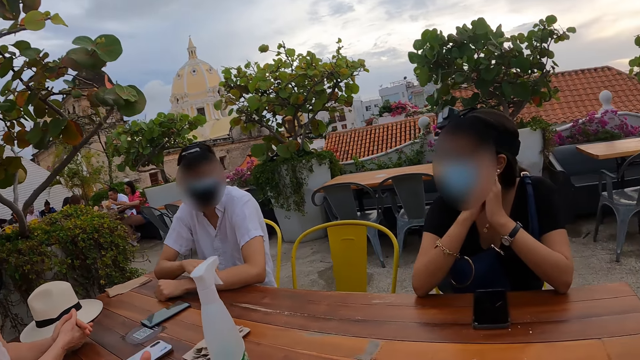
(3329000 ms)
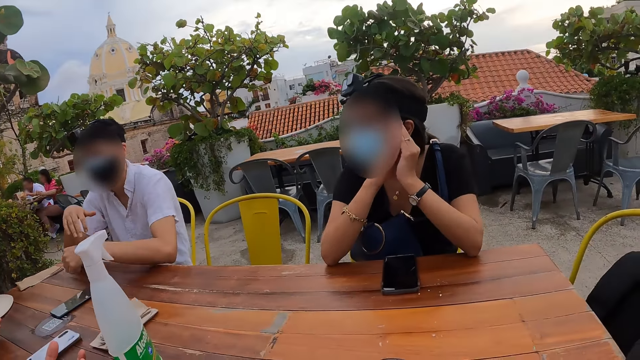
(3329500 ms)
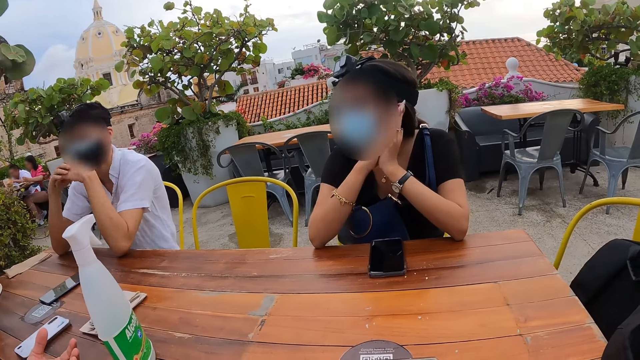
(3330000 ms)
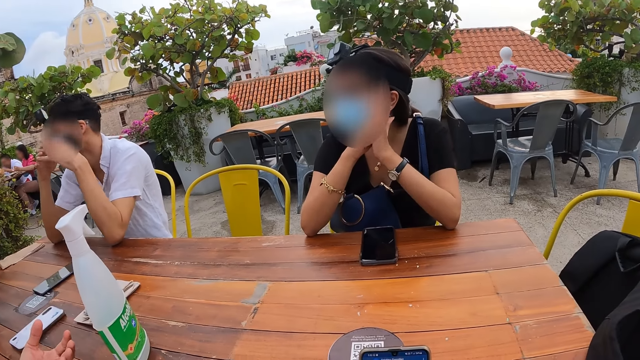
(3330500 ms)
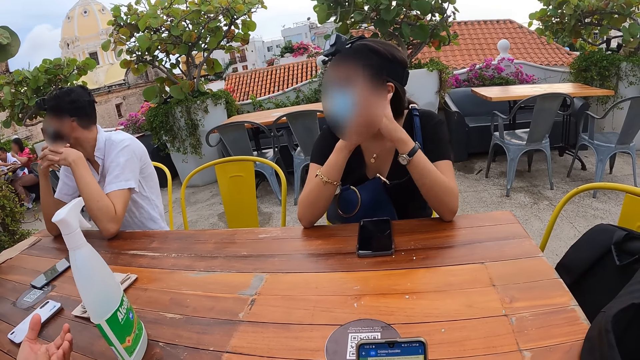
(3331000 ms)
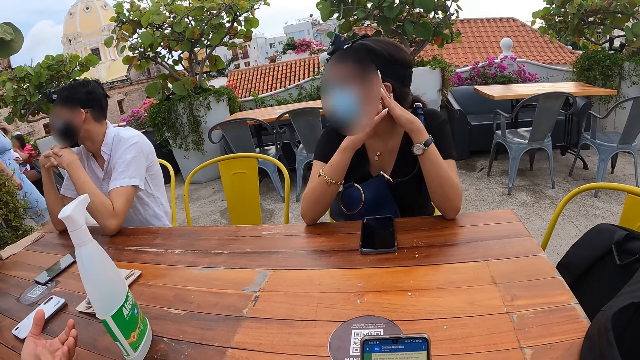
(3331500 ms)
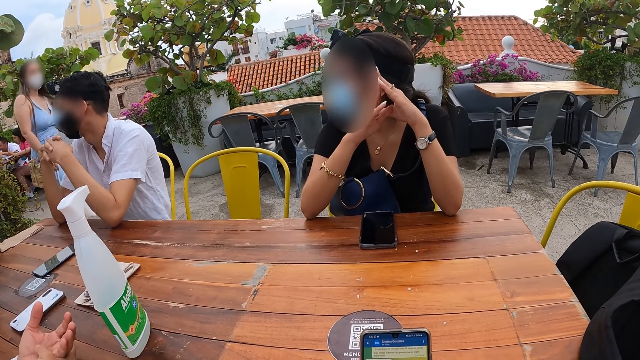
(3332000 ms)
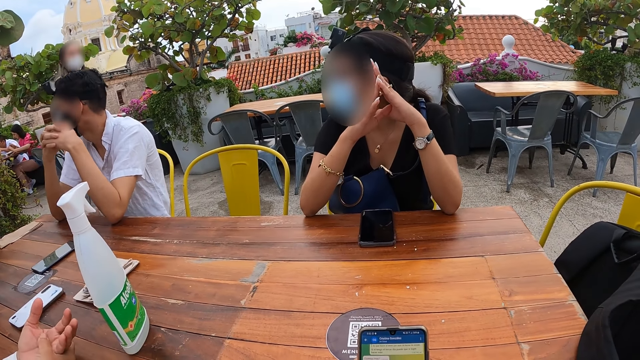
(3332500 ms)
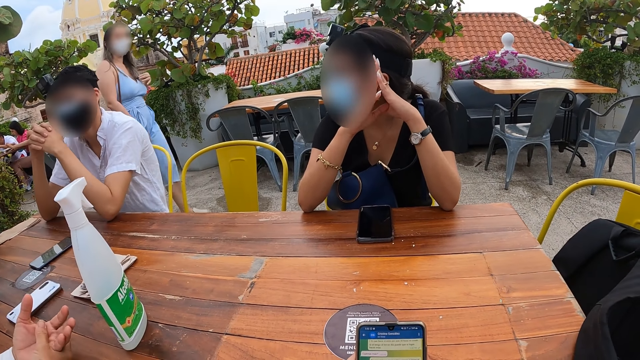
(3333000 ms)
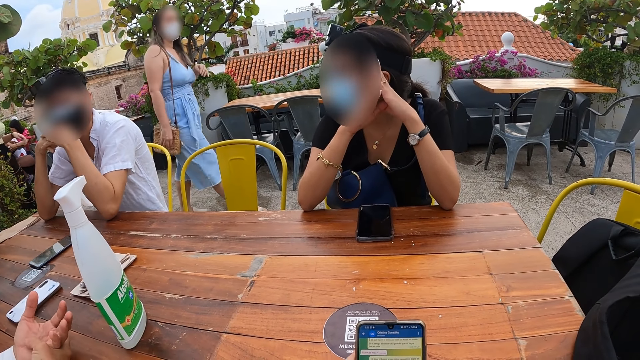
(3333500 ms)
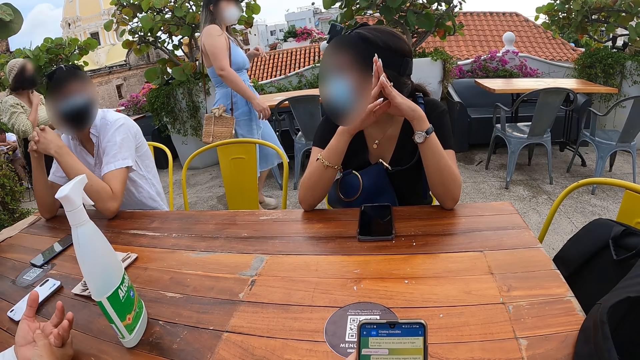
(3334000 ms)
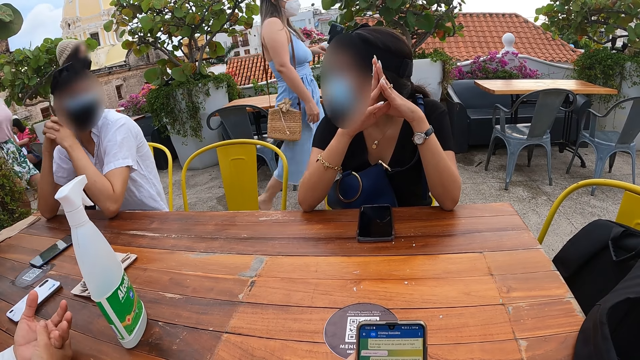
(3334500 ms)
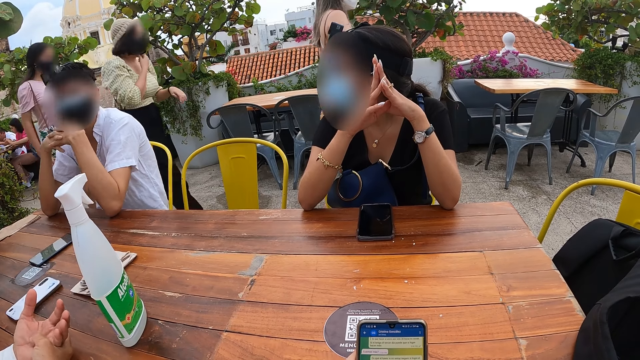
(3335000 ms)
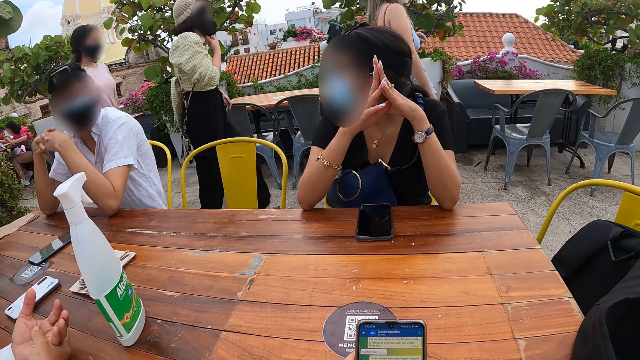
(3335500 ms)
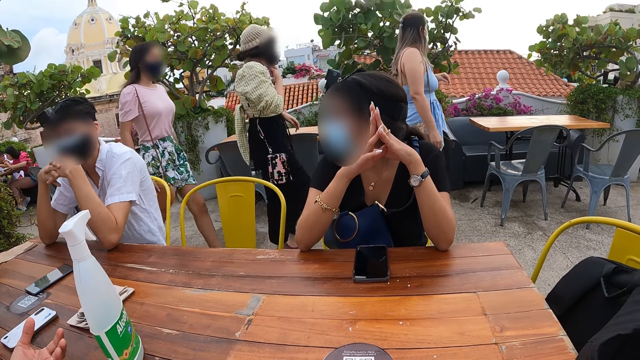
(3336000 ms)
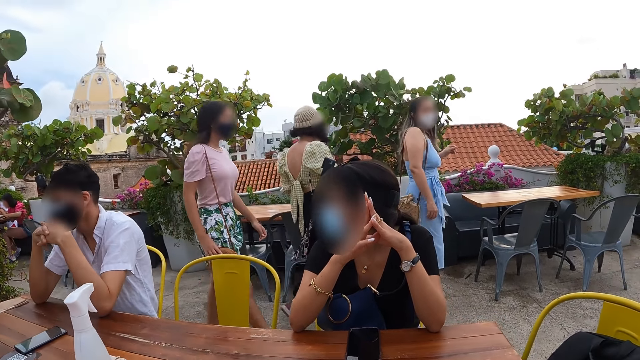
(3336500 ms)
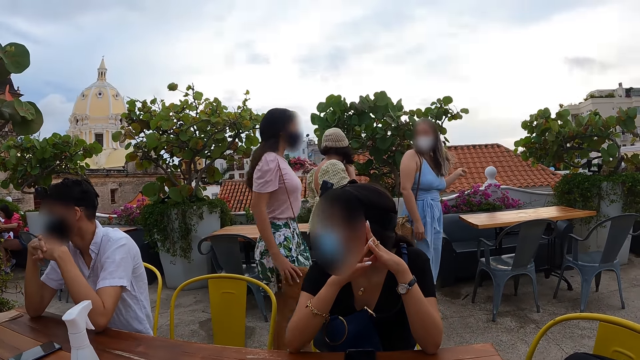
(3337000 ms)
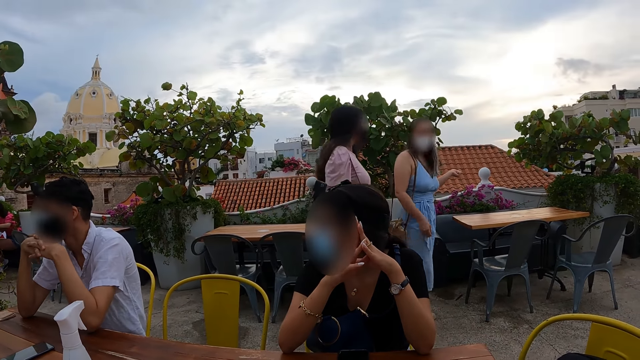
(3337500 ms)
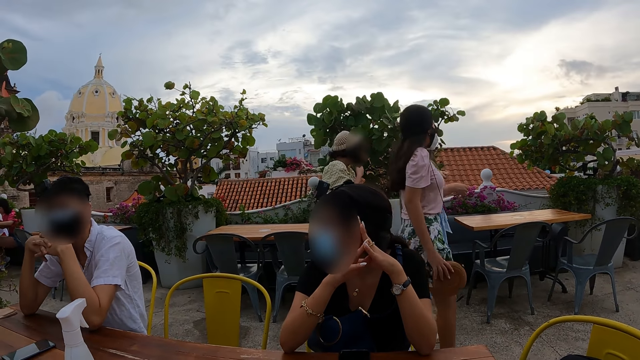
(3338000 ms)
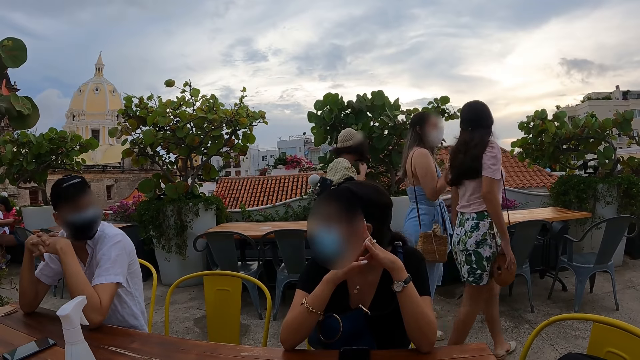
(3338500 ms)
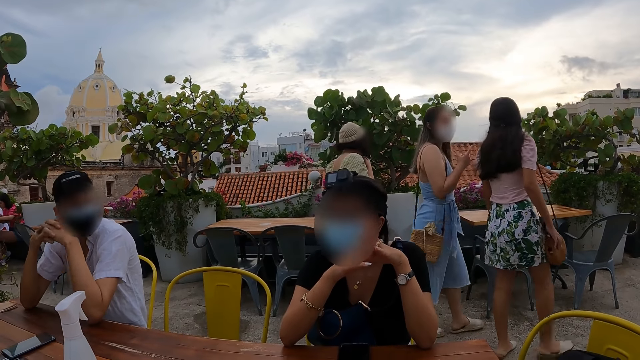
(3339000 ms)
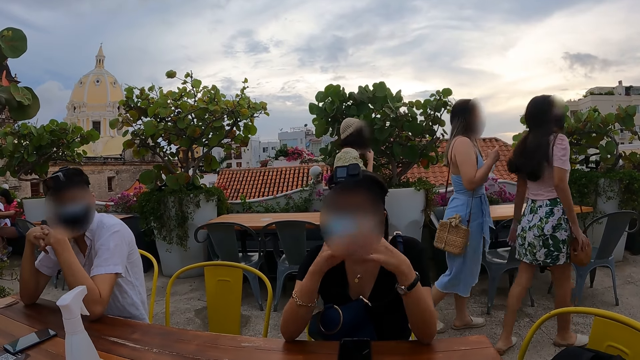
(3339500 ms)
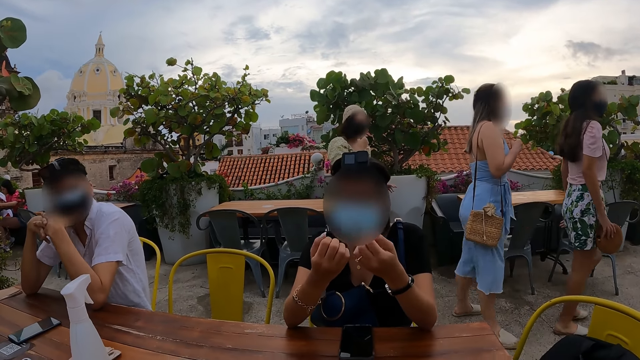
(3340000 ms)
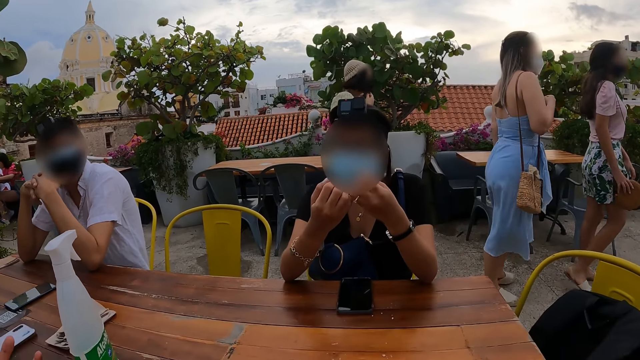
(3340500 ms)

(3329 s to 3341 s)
The man folds both hands together and interacts with the camera wearer and the woman.

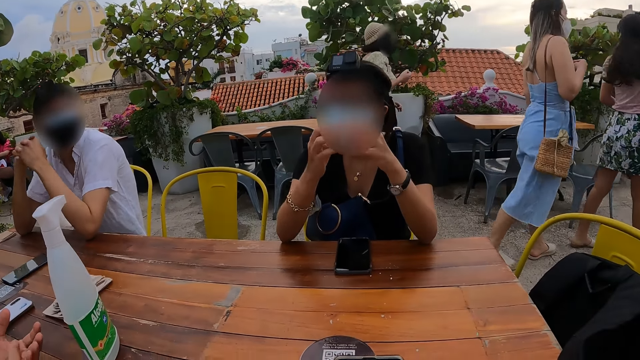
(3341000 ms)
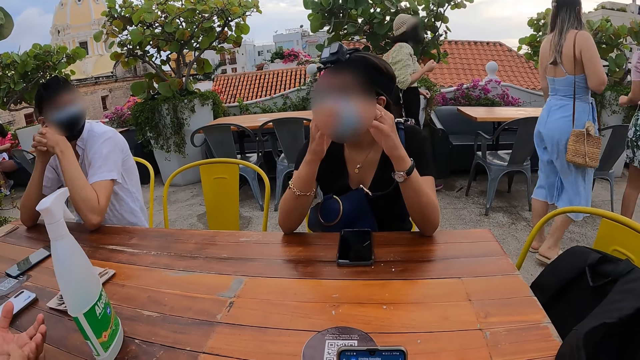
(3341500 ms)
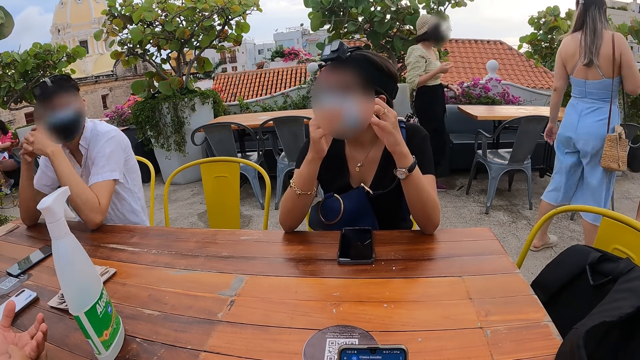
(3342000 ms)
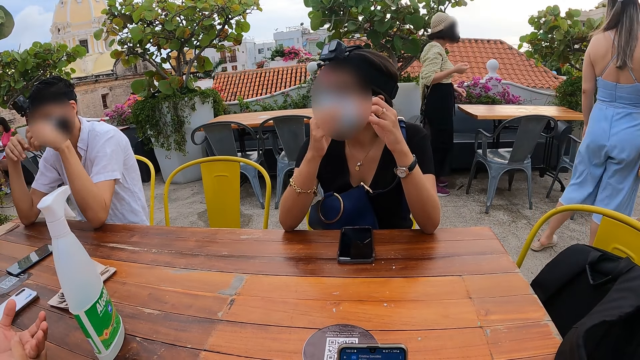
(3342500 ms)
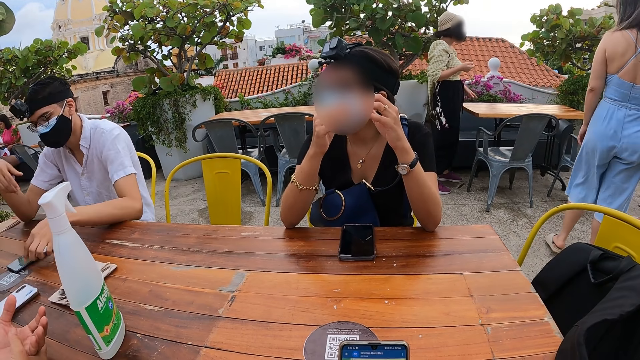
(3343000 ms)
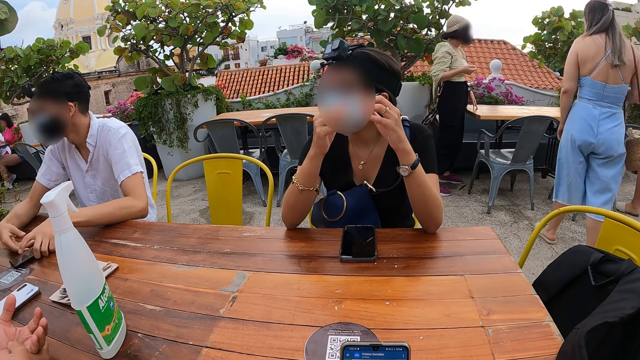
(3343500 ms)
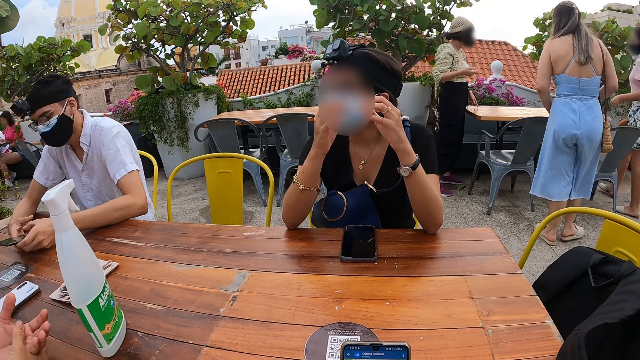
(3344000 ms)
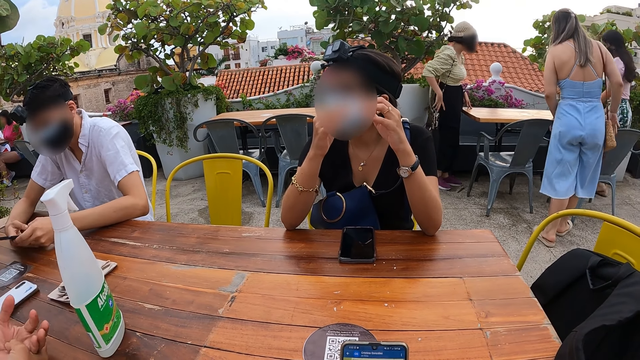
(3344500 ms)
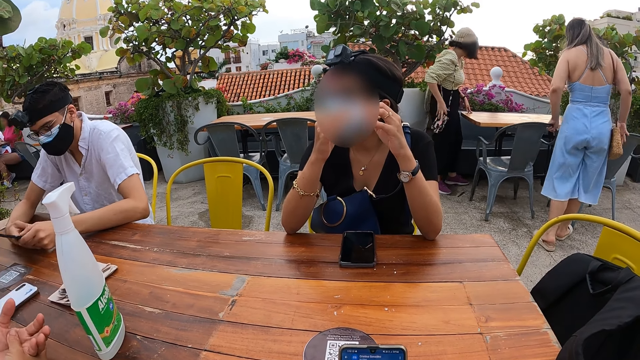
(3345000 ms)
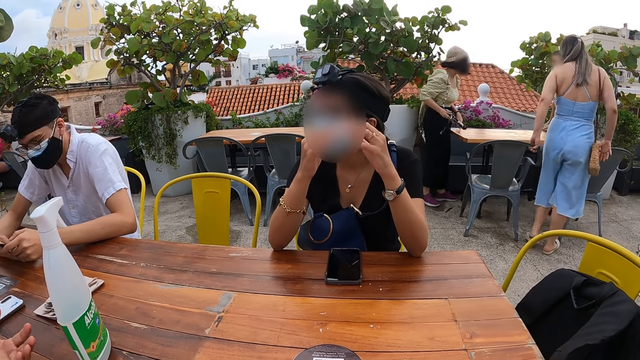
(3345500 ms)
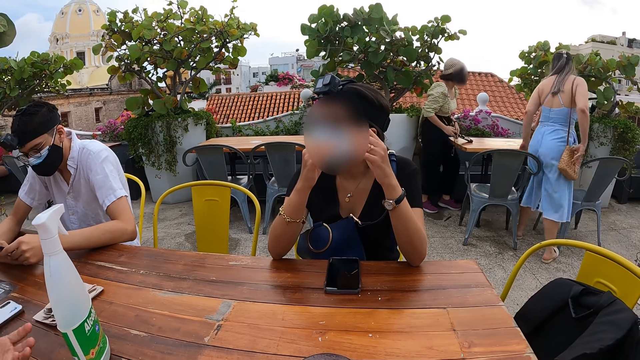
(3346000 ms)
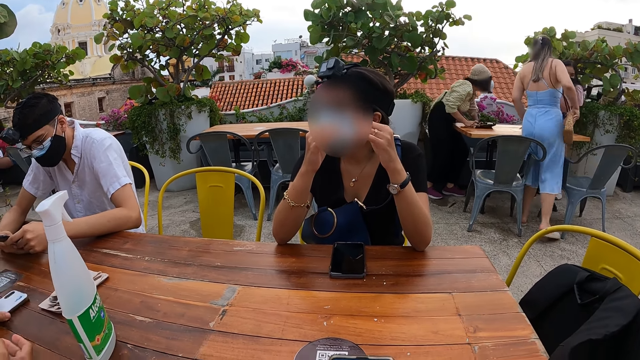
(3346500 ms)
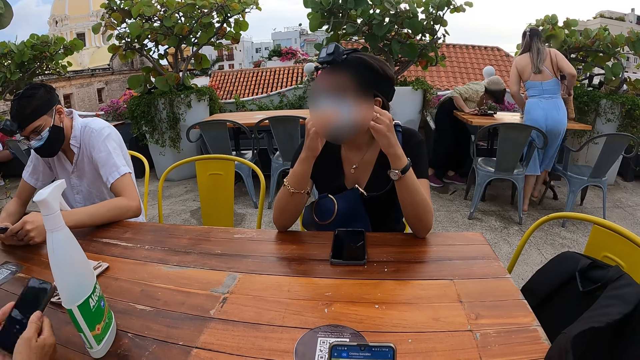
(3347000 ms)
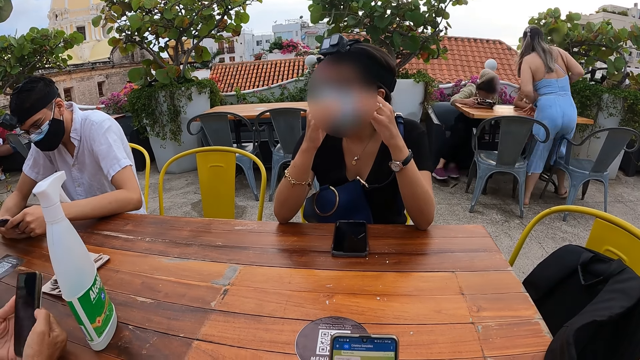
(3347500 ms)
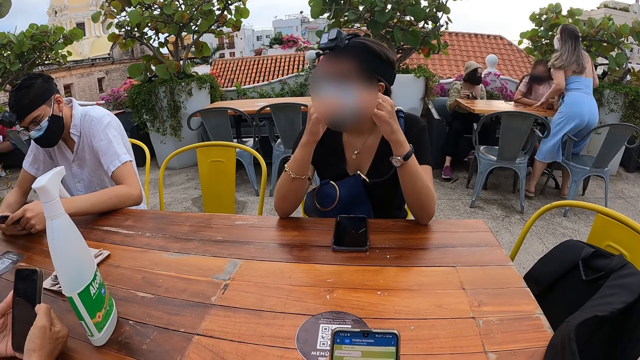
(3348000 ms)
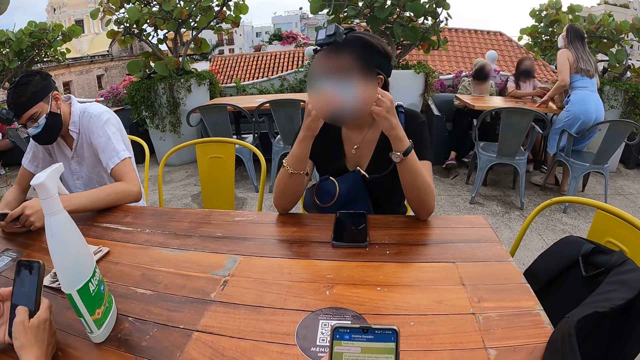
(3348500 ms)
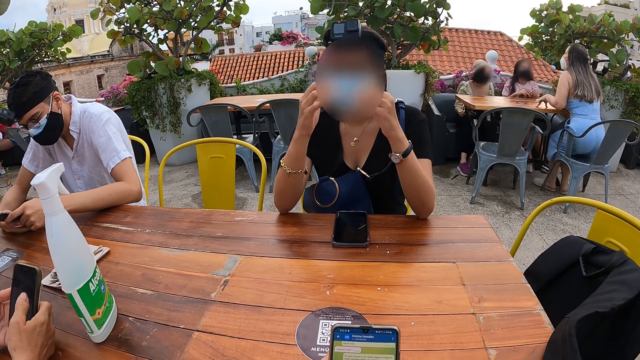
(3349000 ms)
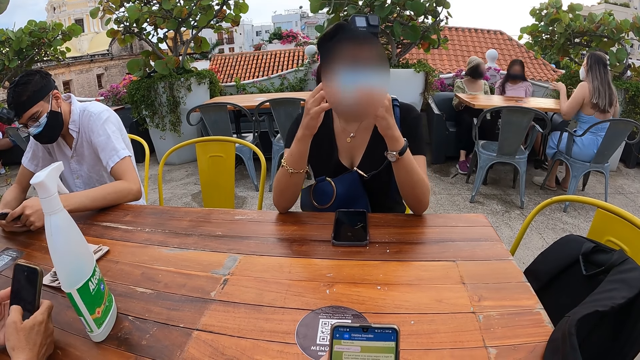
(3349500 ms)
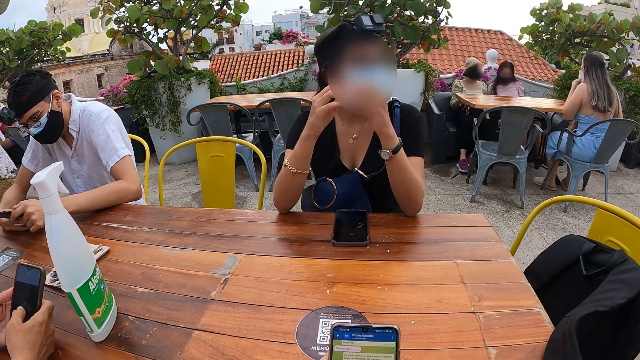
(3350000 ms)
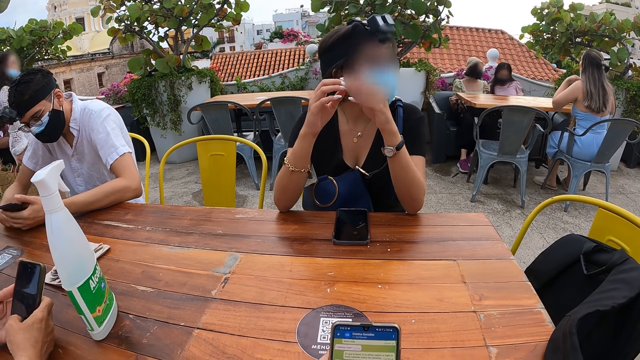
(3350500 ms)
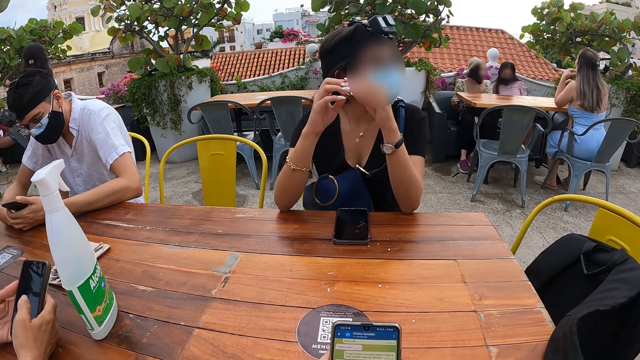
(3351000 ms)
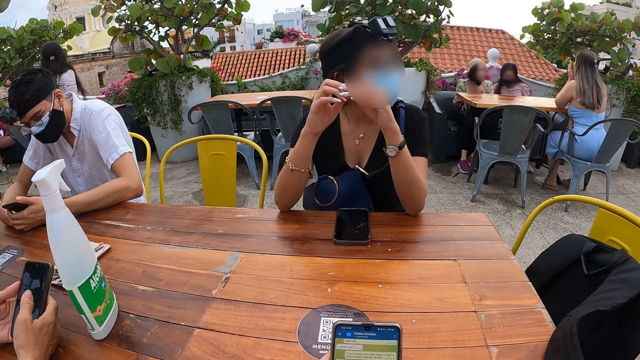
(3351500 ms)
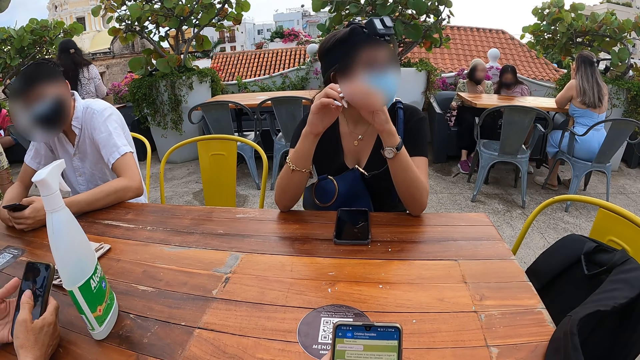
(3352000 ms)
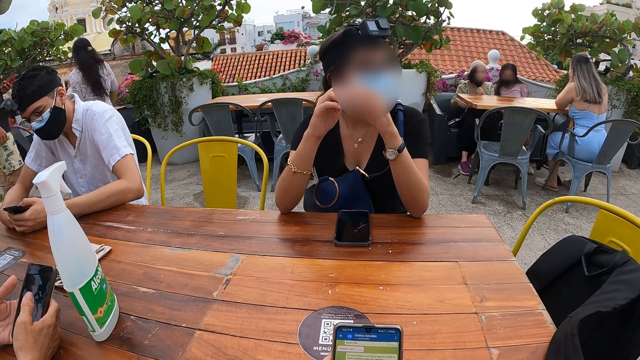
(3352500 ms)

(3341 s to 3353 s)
The woman shakes her right hand. The man picks up the phone from the table with both hands and operates the phone with both hands. A person adjusts the mask. Another woman picks up a phone from the table with her left hand. The man holds the phone. The other woman presses the side button of the phone with her right hand and operates the phone with her right hand. Another person holds the phone.
